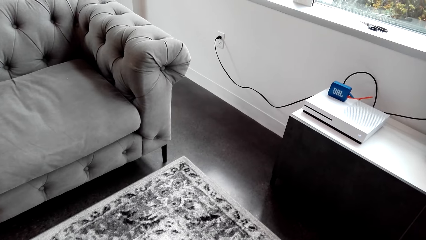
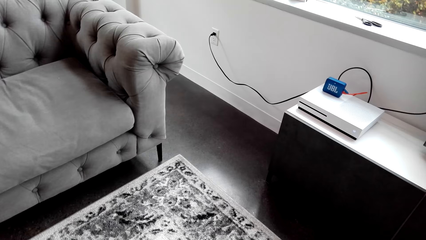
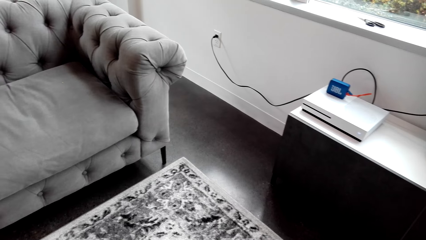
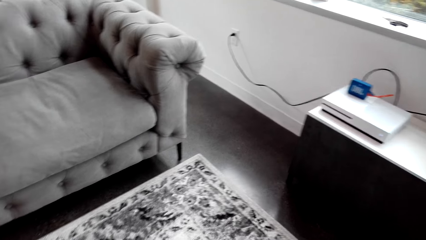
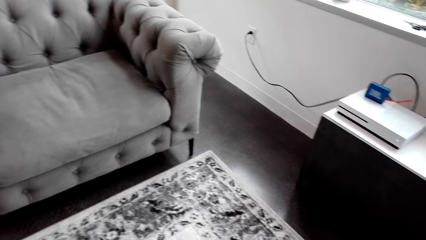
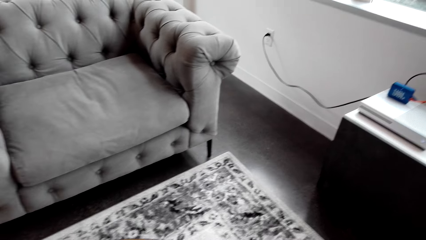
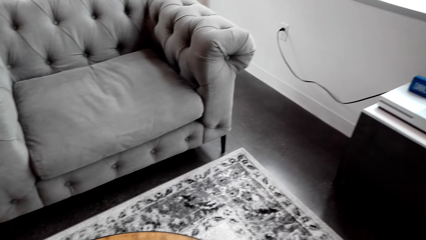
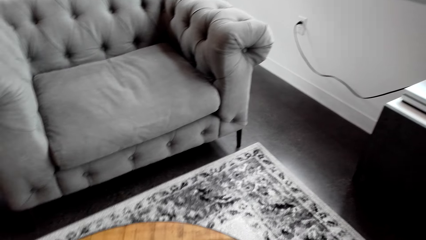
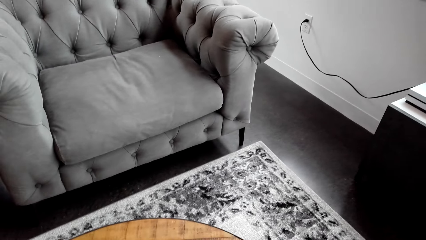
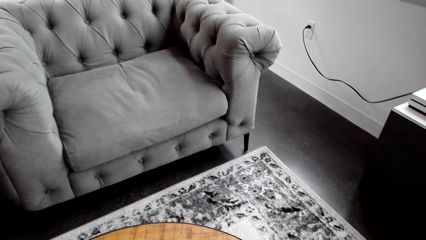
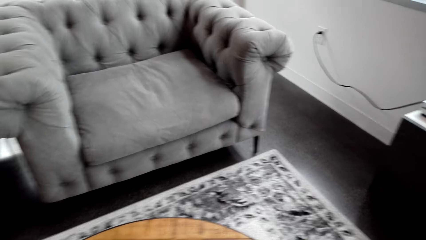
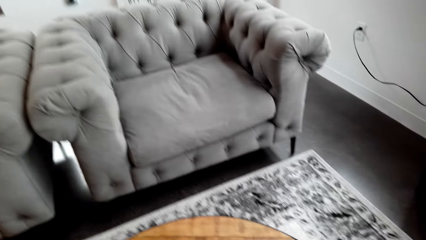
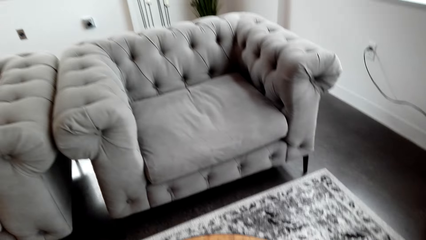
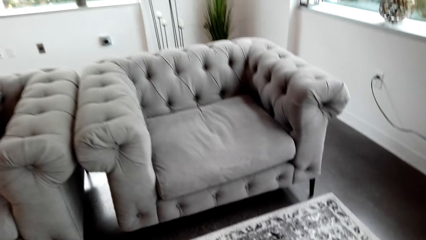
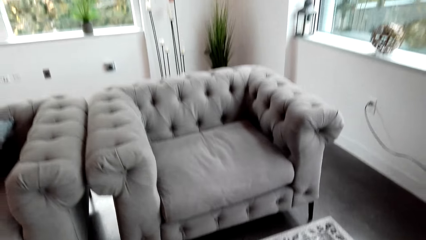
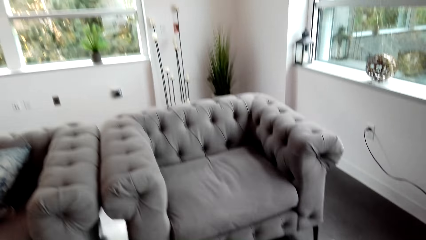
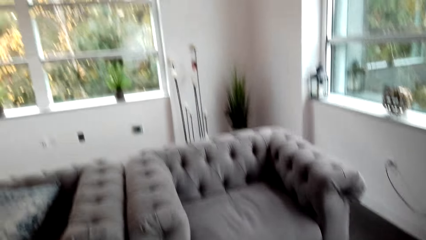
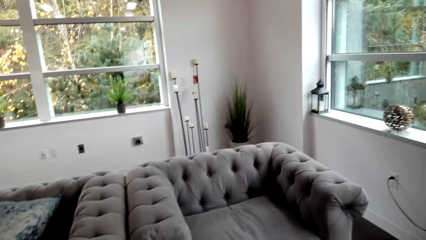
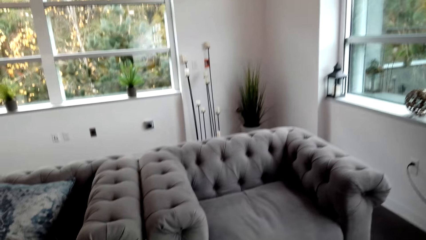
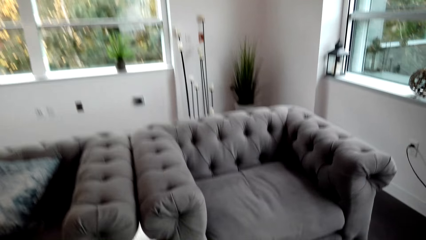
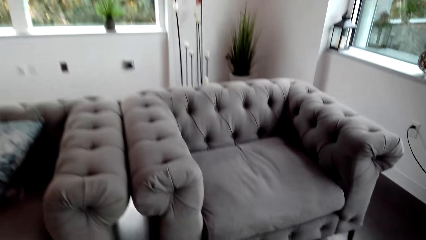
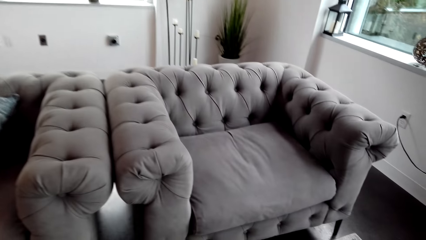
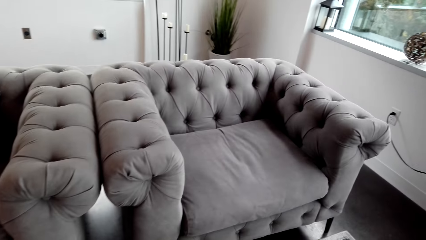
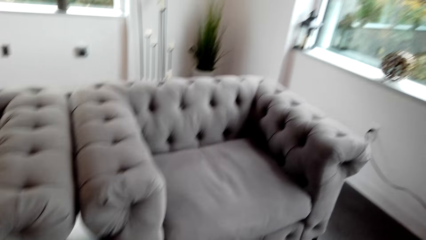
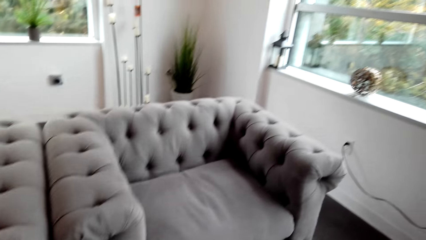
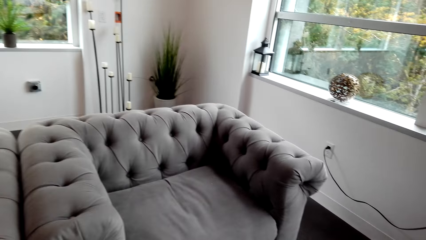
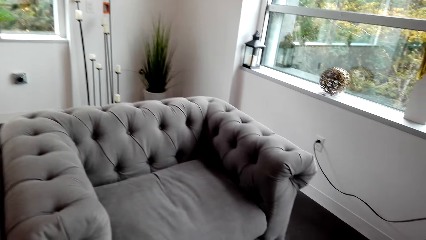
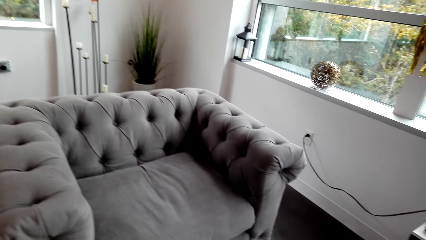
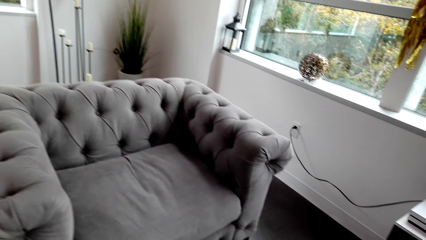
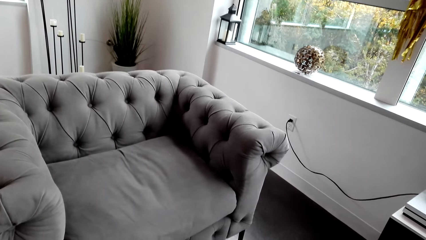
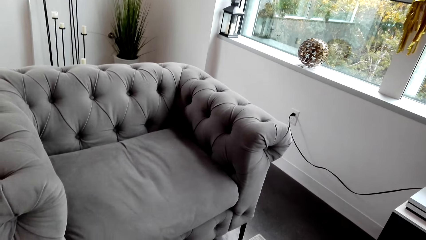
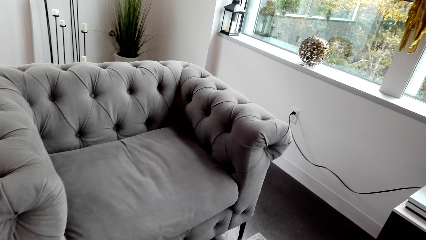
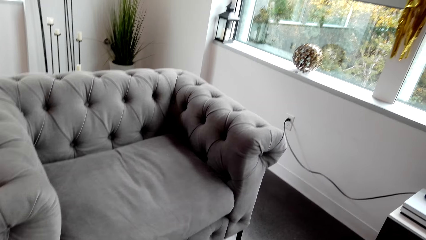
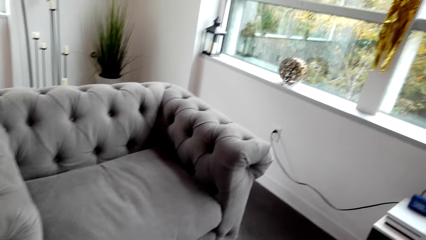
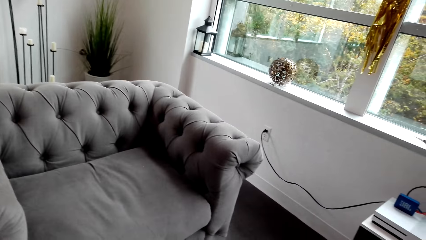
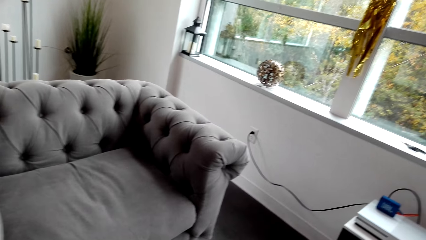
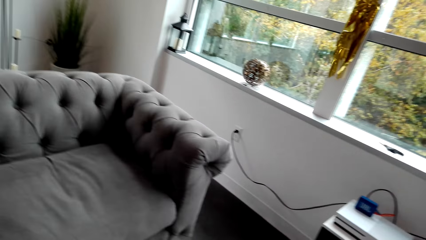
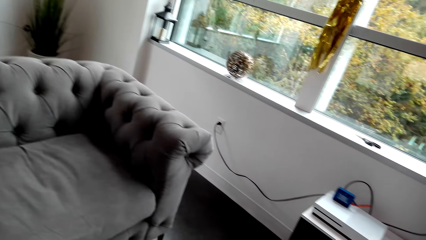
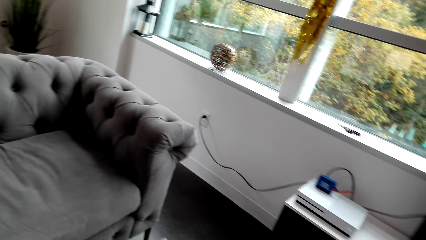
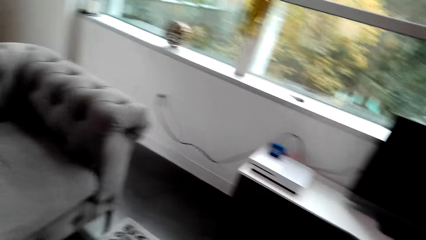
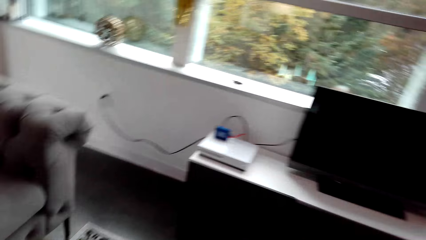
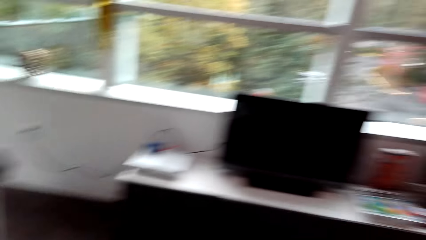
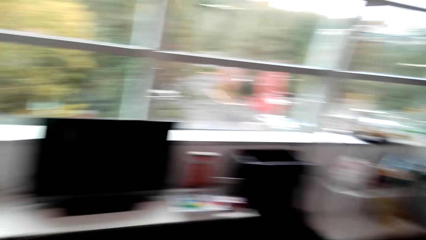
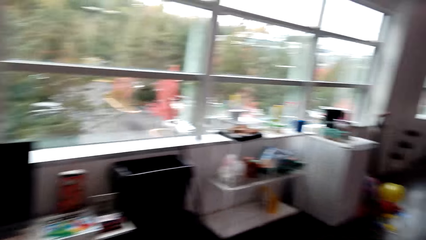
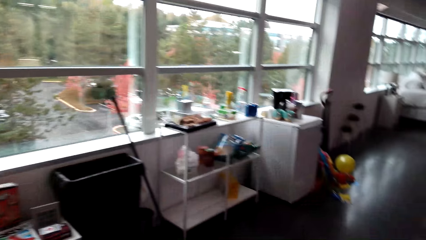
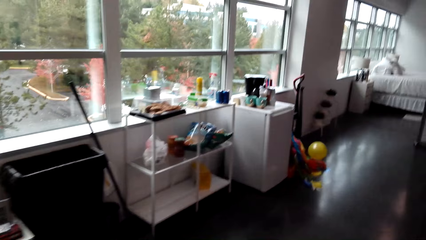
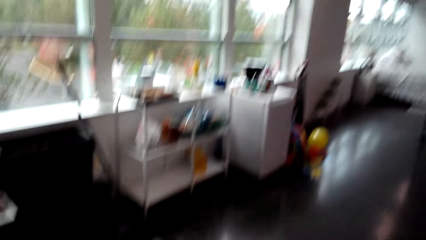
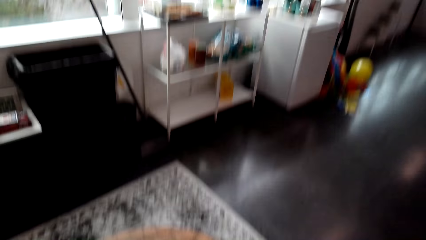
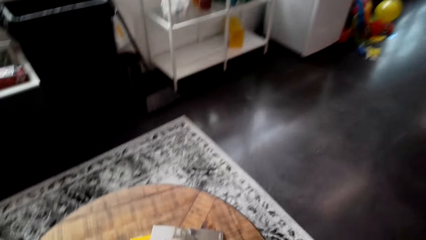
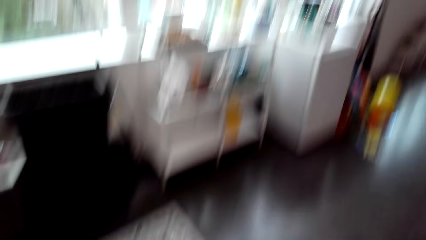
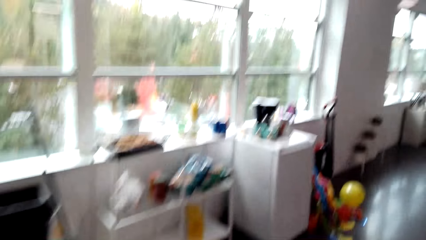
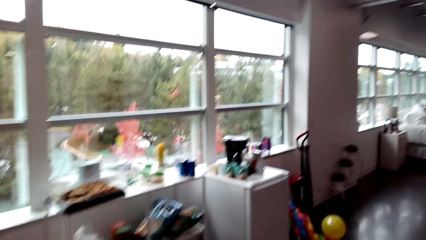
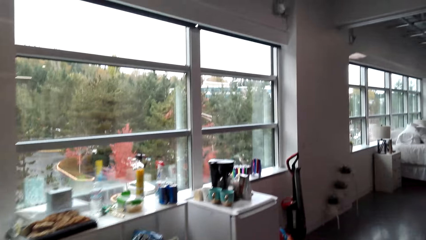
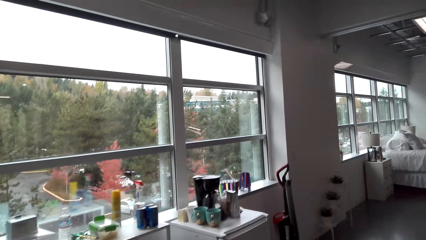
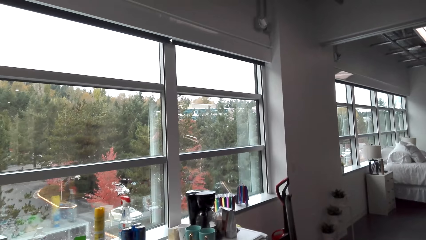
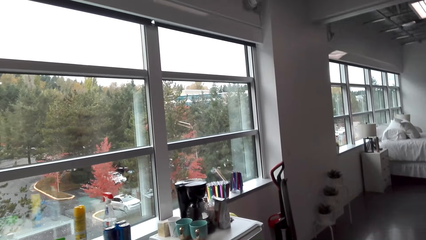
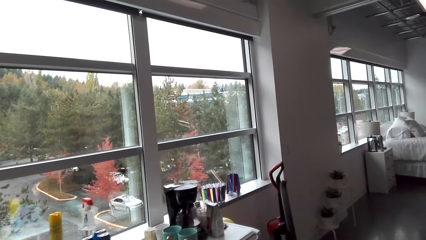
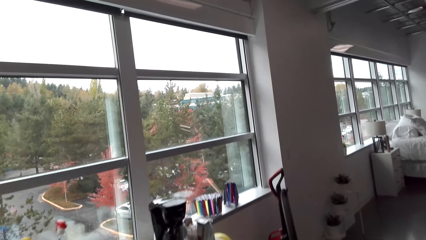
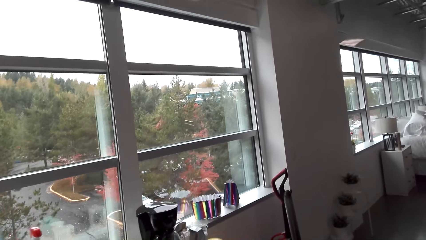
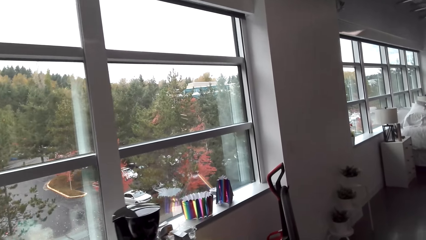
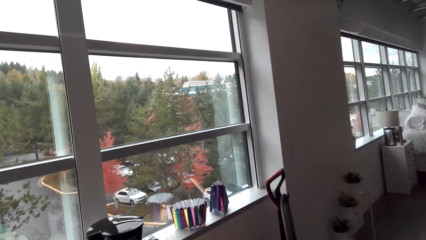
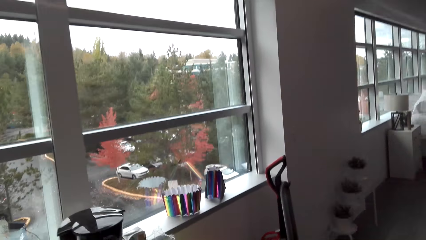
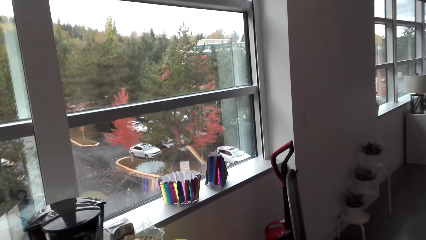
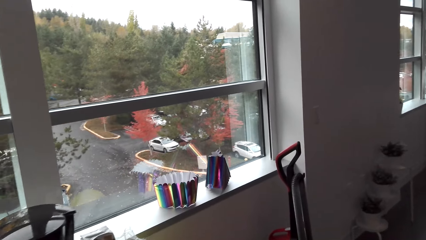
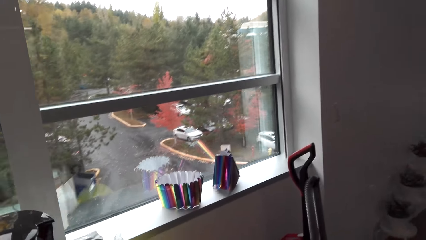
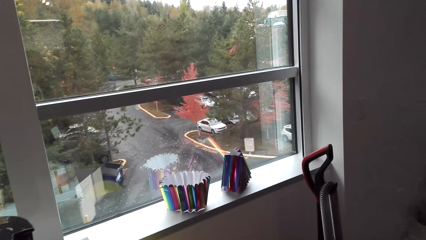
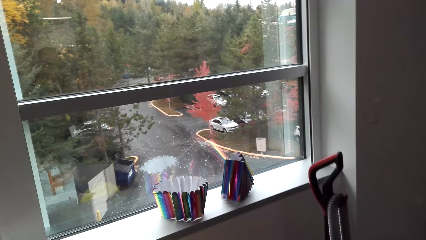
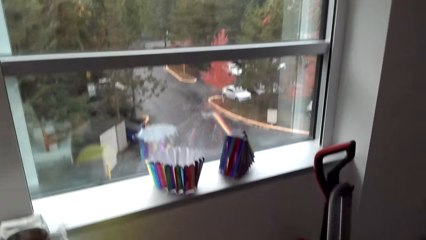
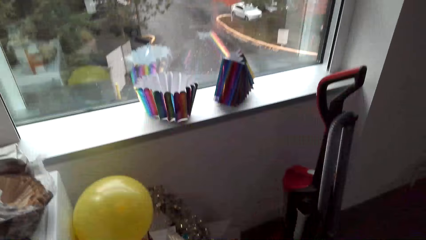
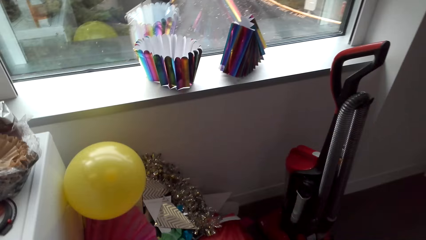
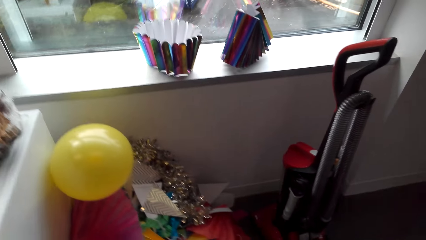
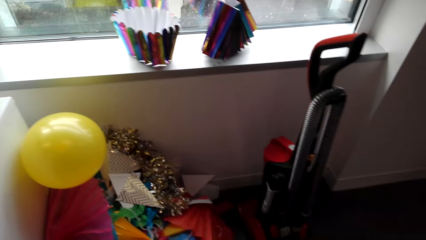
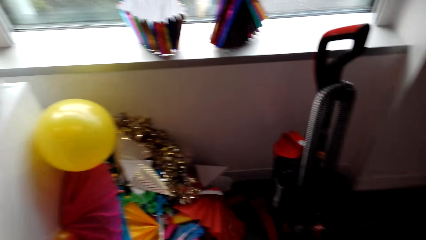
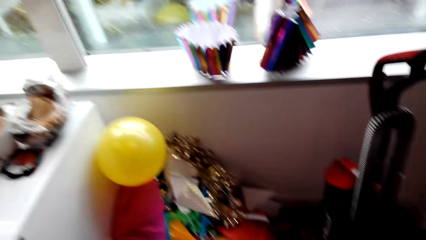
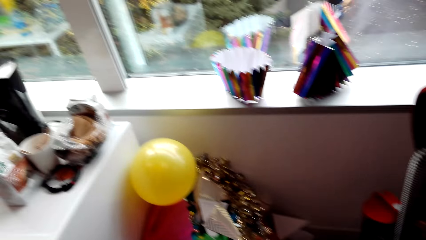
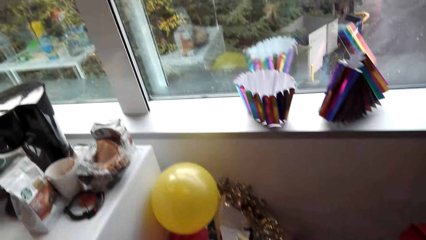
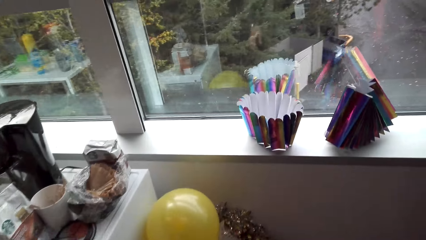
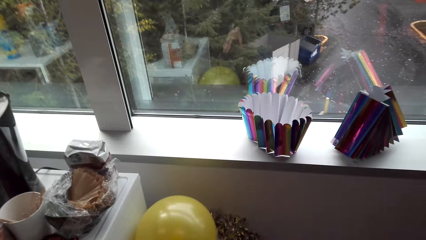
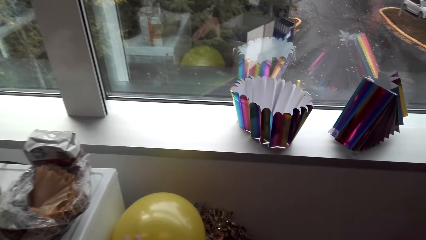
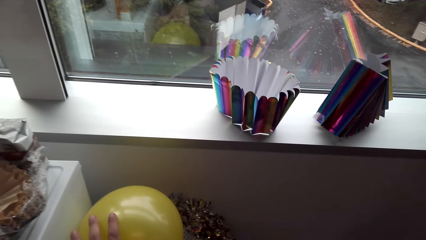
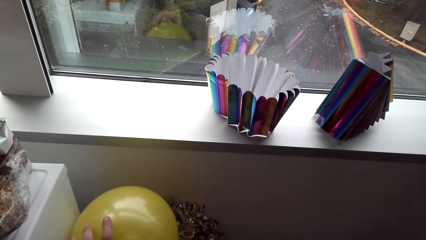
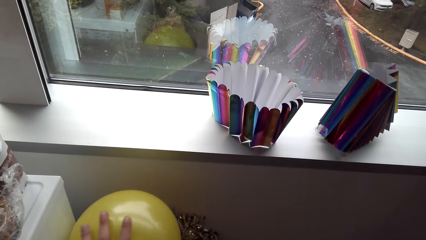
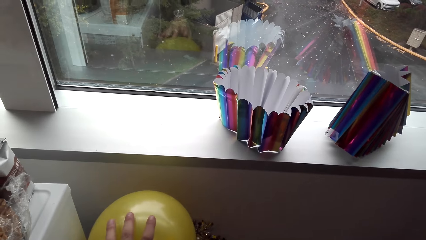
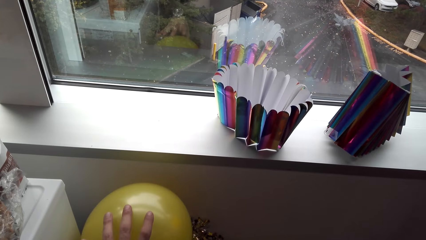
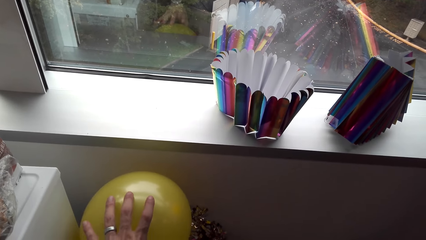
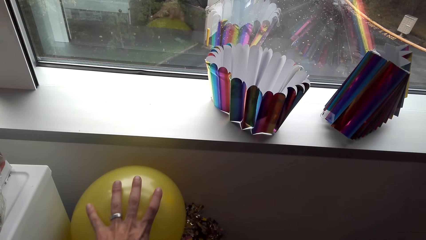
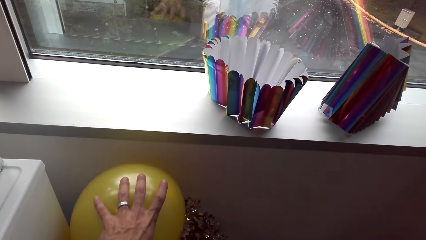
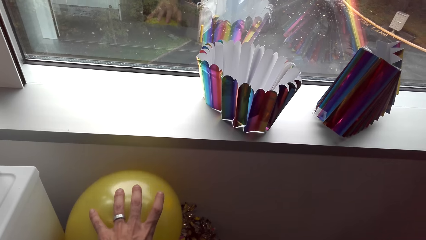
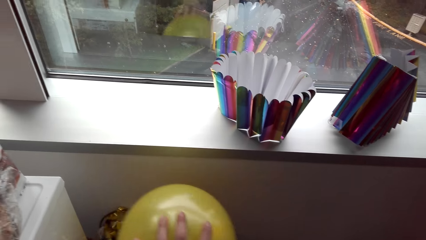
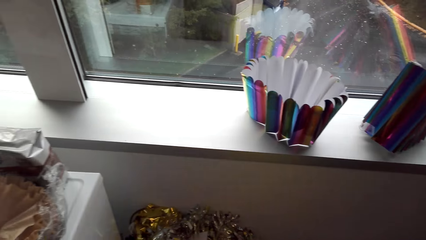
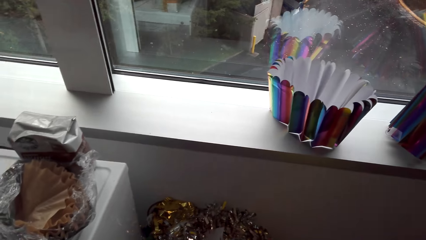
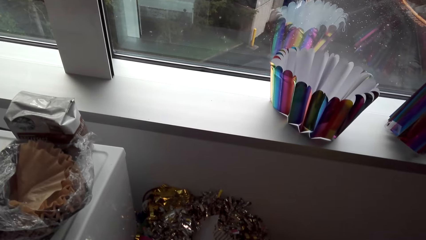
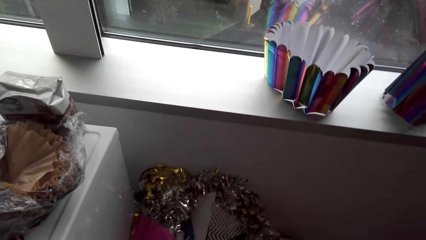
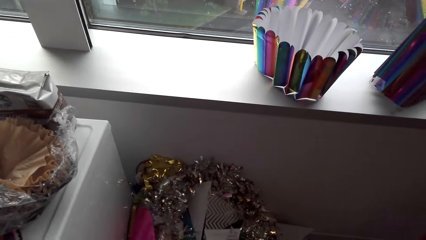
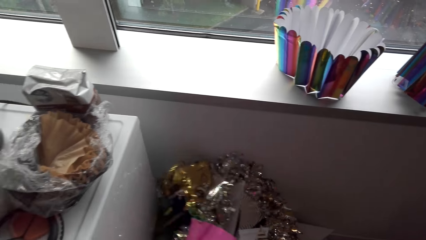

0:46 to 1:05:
The camera wearer looks around. They turn around. They walk in the house. They pick up a balloon.
